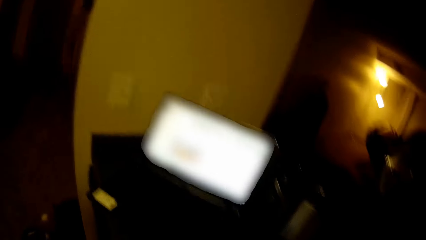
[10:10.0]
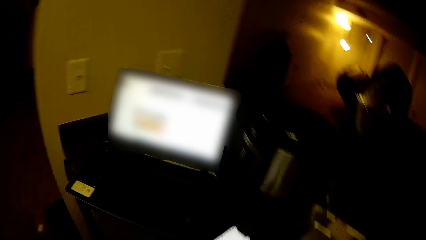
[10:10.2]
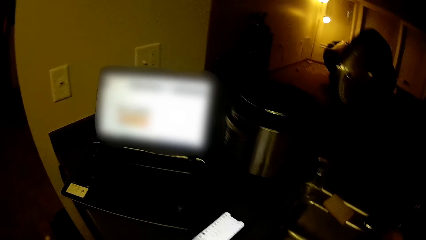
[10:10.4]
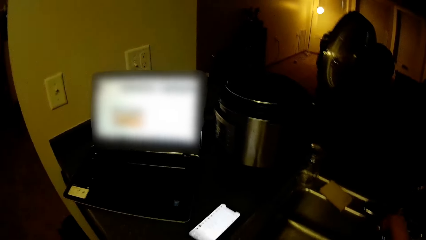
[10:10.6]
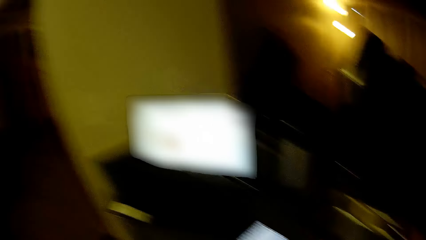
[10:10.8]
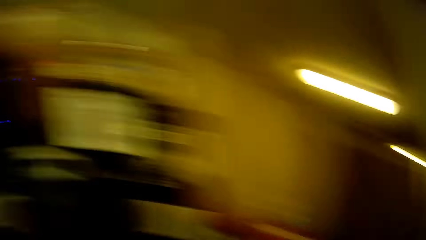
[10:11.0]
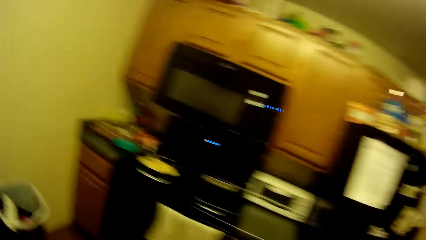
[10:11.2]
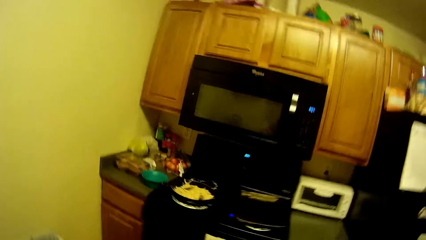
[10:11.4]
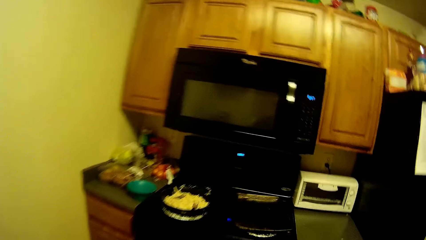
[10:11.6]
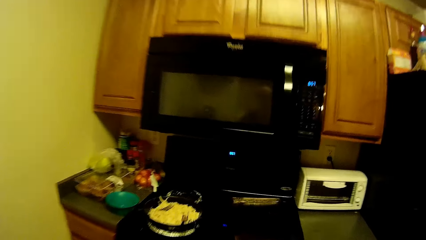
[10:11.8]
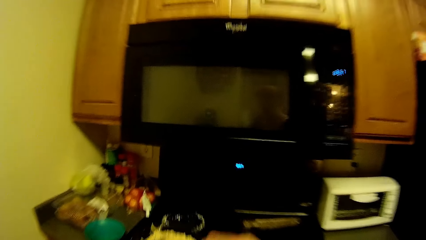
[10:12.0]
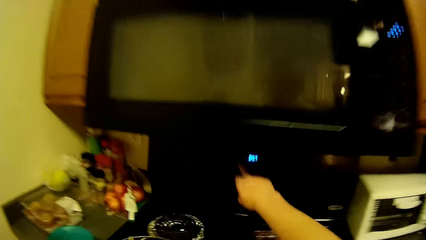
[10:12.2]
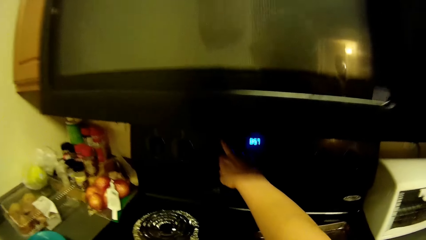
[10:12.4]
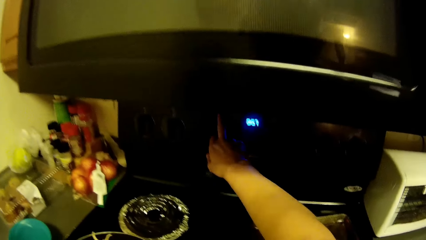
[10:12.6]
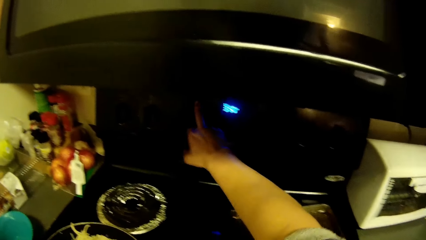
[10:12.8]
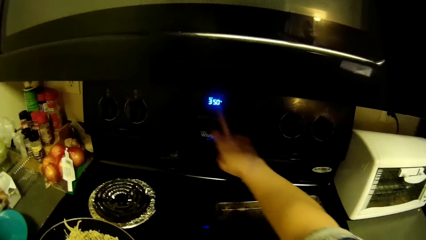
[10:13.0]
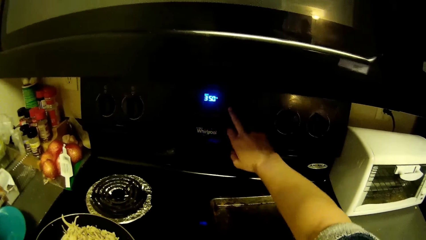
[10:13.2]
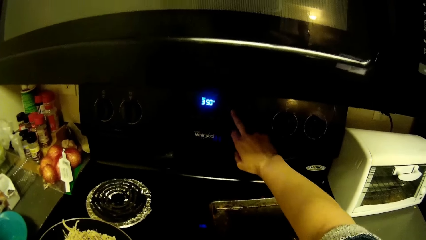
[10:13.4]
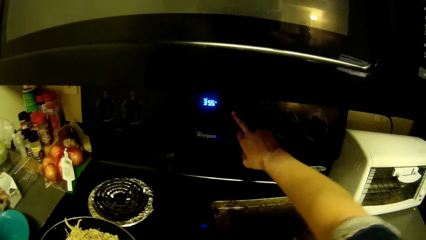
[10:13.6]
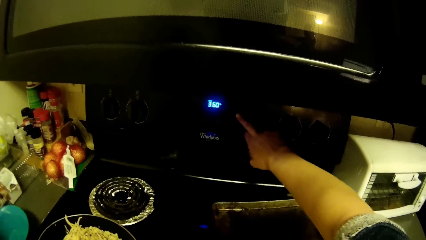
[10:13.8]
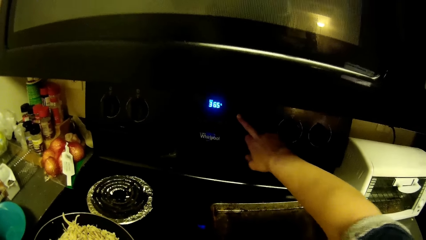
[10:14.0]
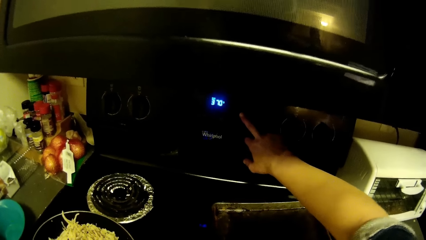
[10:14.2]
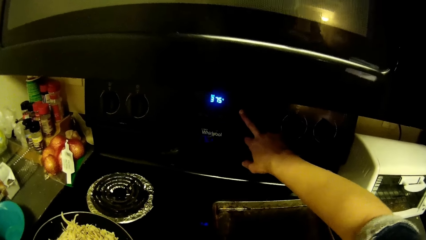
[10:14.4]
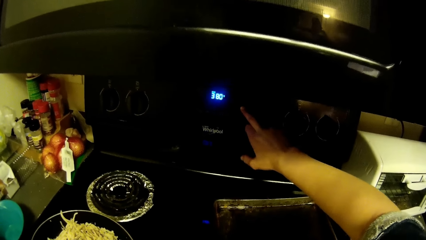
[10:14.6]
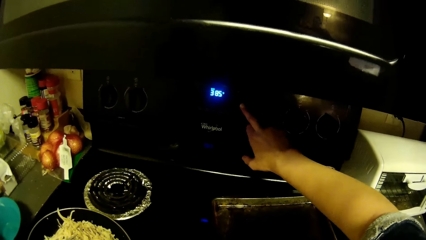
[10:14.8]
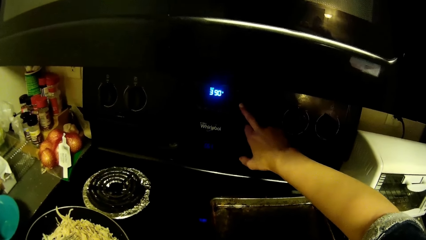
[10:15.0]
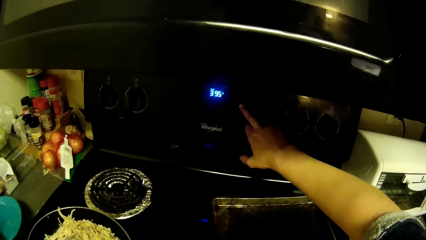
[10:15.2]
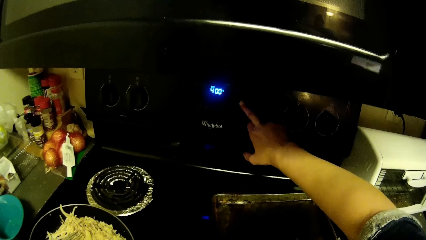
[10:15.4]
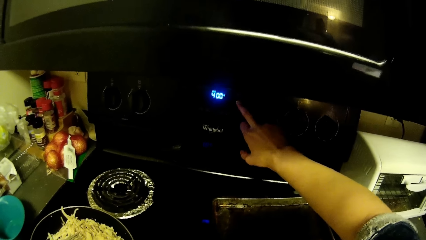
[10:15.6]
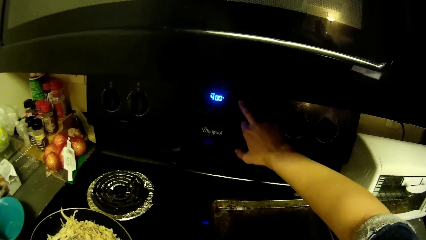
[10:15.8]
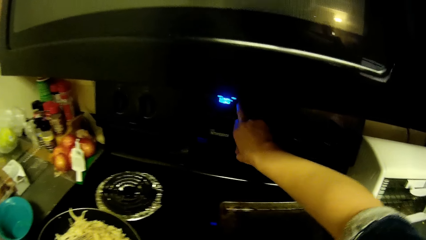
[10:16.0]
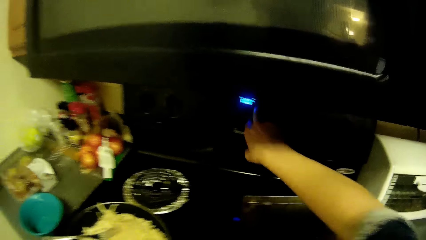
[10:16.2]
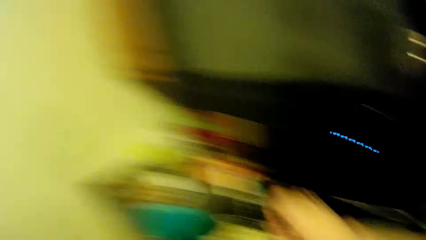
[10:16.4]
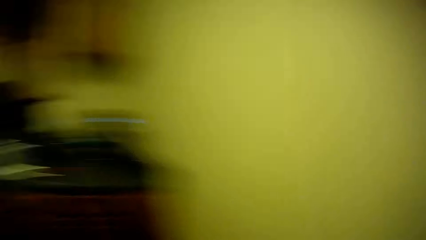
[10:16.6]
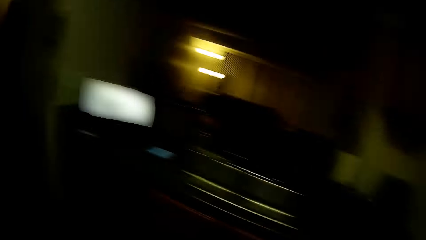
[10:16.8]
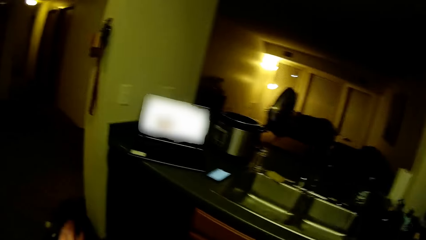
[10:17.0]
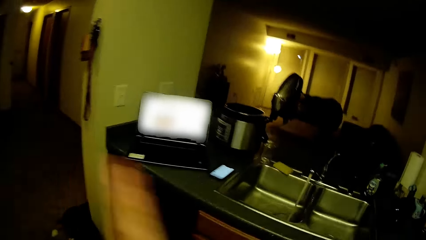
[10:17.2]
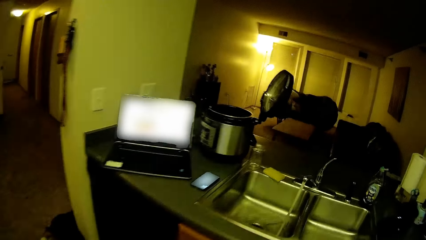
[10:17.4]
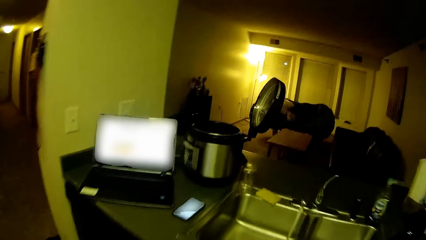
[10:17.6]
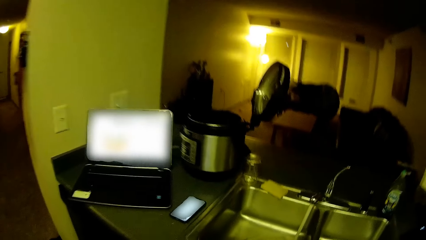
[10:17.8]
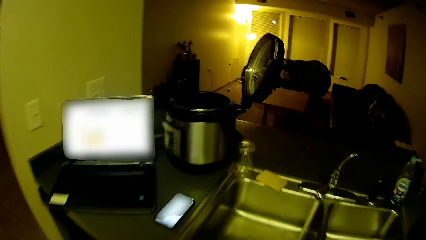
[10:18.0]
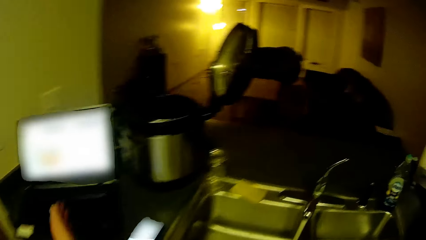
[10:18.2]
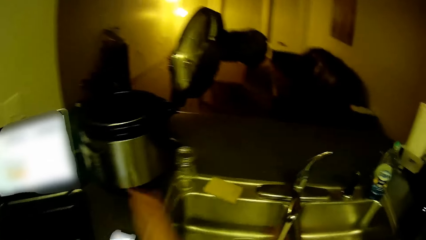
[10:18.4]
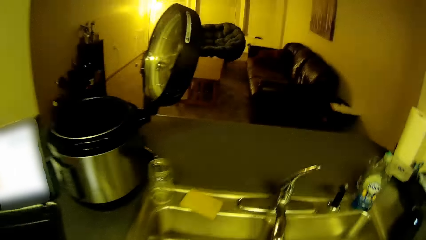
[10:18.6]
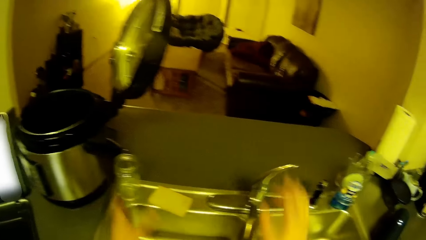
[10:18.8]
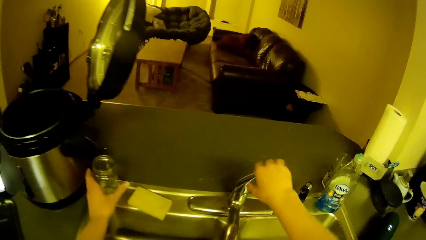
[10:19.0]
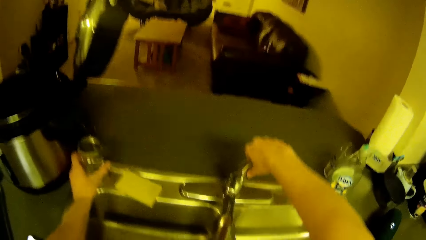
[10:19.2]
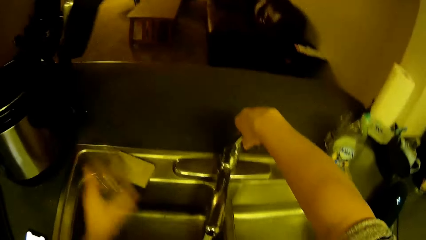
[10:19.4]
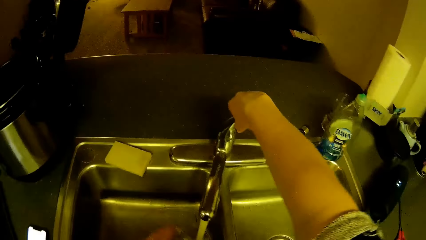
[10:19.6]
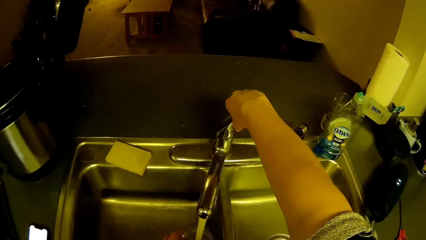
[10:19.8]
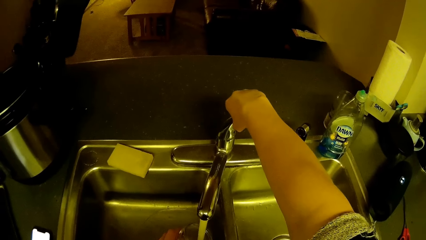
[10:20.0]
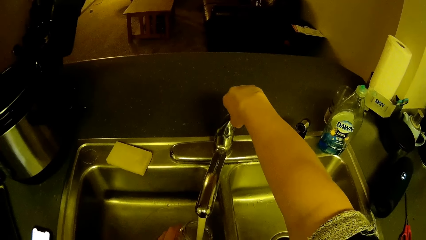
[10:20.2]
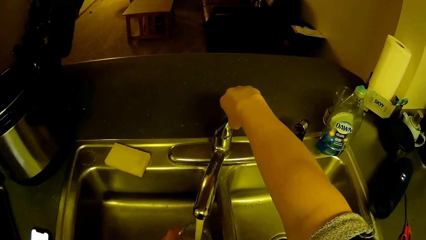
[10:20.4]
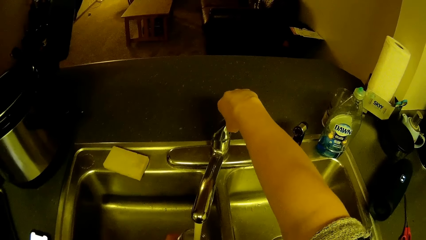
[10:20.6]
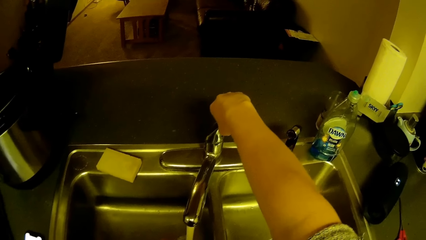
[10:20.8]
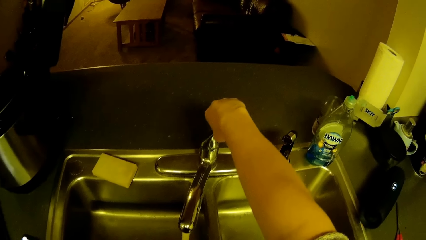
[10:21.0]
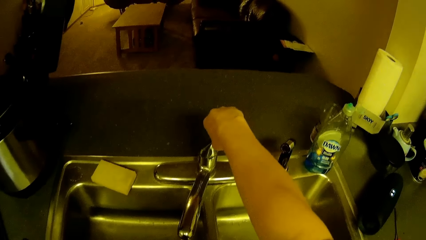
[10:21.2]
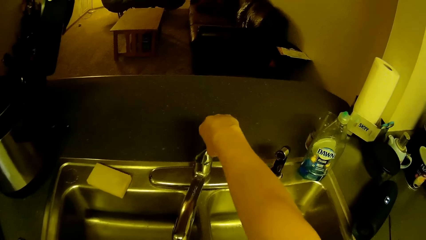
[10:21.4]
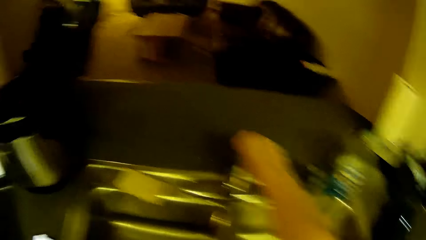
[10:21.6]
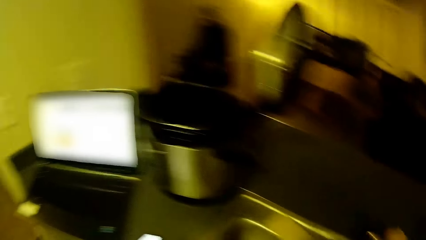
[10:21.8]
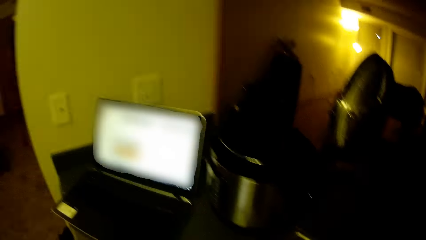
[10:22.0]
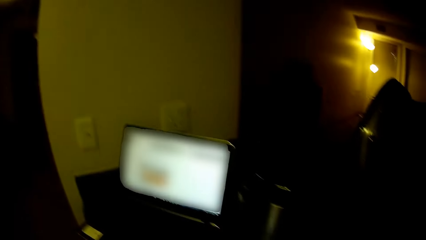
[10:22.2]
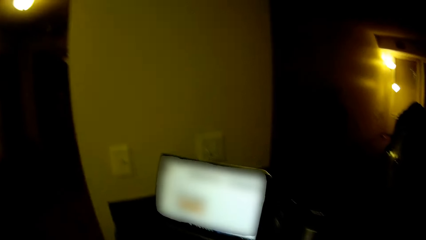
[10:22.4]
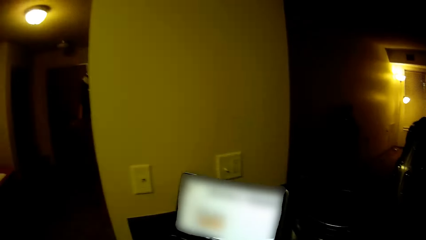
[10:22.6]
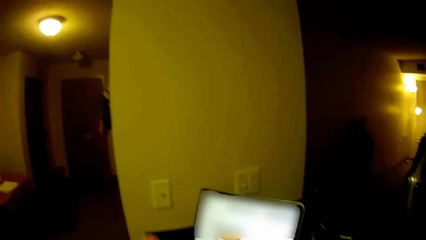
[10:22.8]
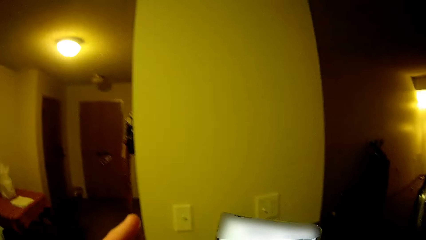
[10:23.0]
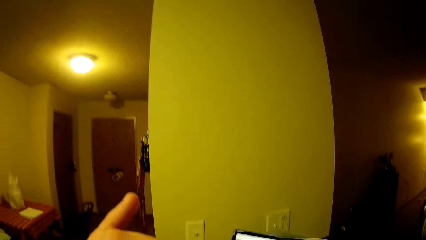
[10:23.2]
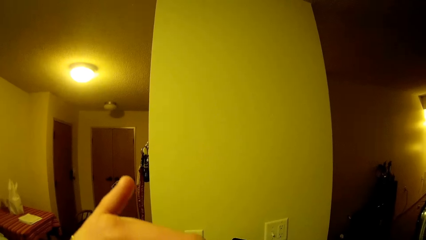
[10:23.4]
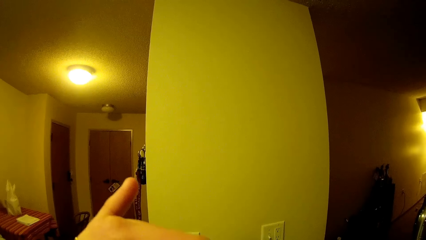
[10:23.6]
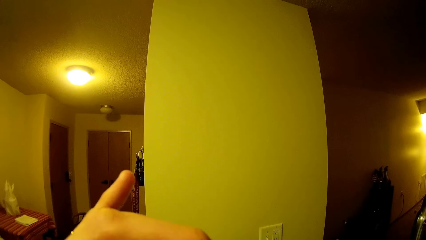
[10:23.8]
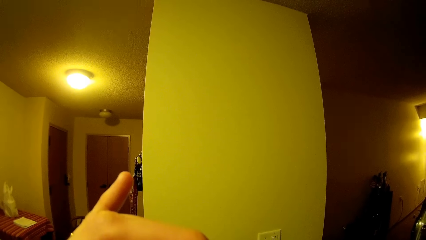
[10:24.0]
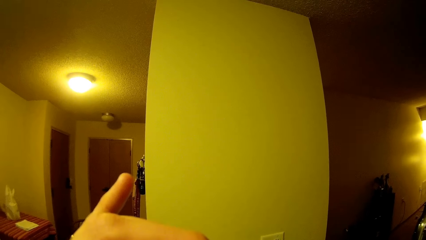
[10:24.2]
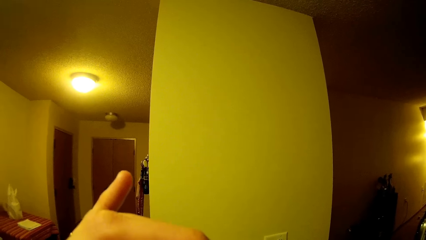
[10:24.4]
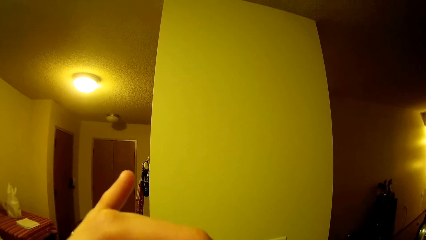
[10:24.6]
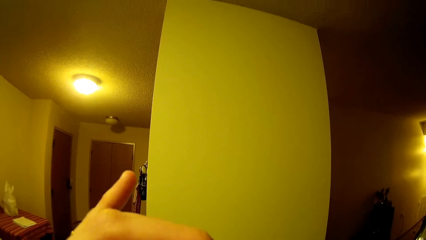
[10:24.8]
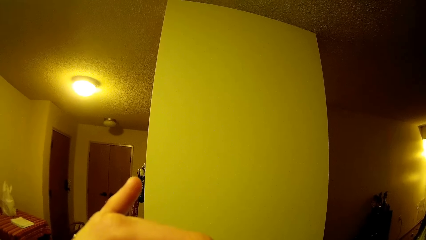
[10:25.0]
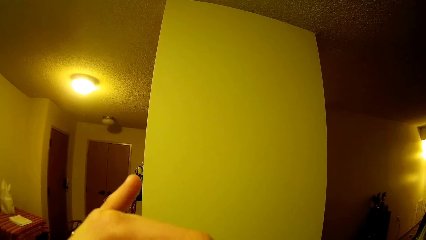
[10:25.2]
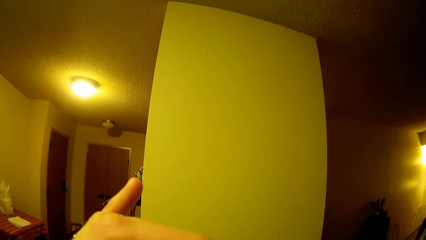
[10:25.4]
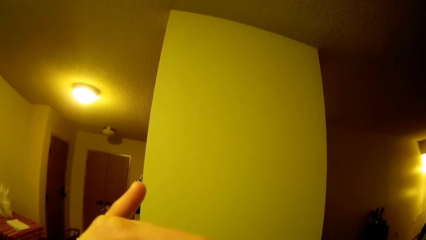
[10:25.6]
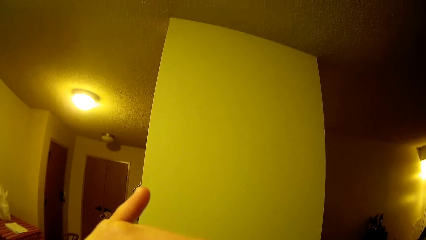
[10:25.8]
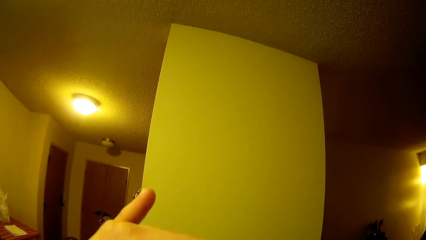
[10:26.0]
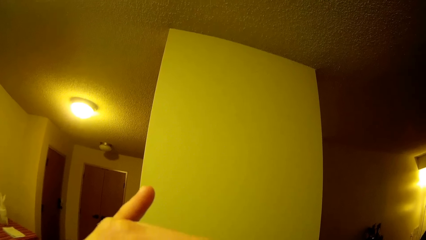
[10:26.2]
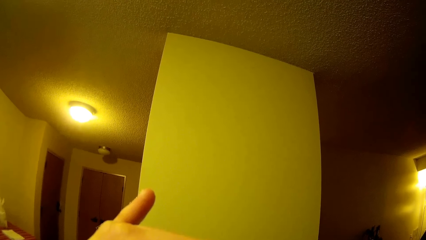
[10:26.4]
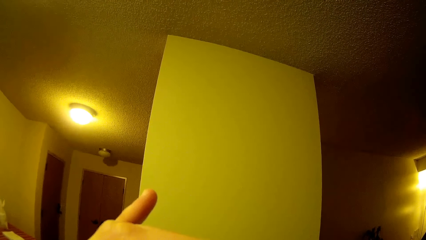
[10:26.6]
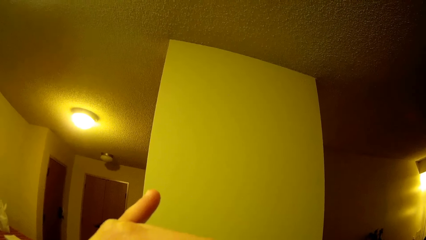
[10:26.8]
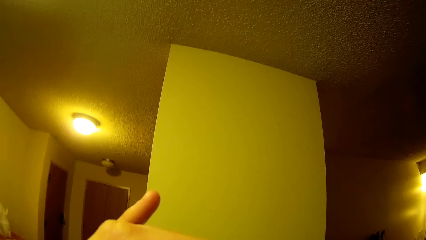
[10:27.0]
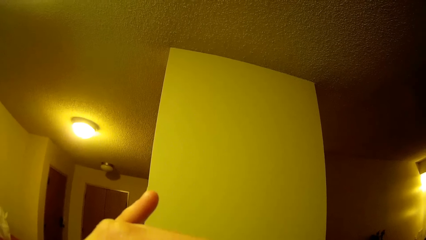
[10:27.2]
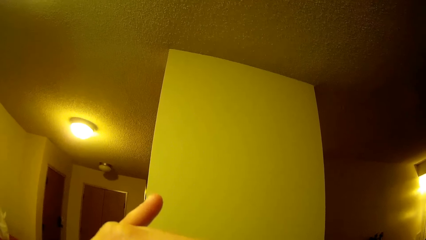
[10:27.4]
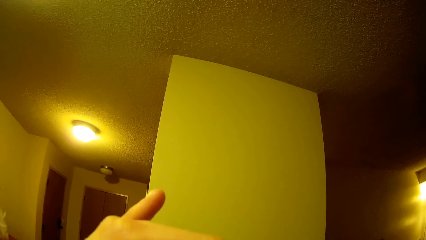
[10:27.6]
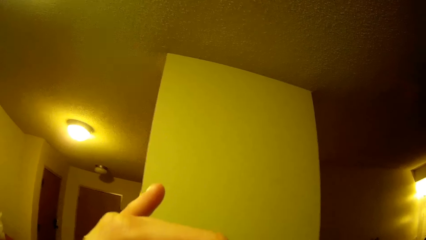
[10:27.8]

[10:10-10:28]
The camera wearer turns the body left. He walks in the kitchen. He swings the hand. He increases the pressure of a cooker. He operates an oven with his right hand. He swings the hand. He increases the pressure of the cooker again. He swings the hand and turns the body left. He claps the hands and walks in the kitchen. He makes a hand gesture with his left hand. He swings the hand. He takes a glass of water. He opens the tap. He holds the tap handle with his right hand. He moves a cup from a sink to the tap with his left hand. He swings the hand. He fetches water into the cup with his left hand. He turns the head left. He stares at the laptop. He swings the hand. He drinks water with the cup in his left hand.
